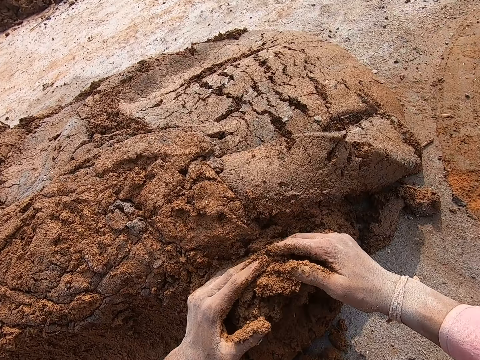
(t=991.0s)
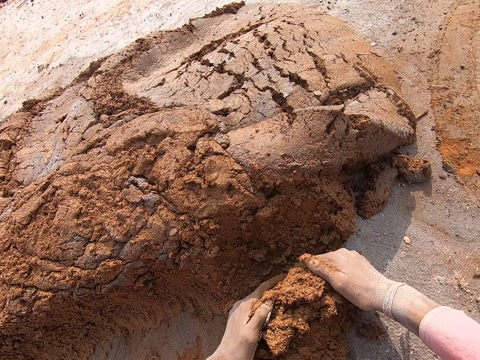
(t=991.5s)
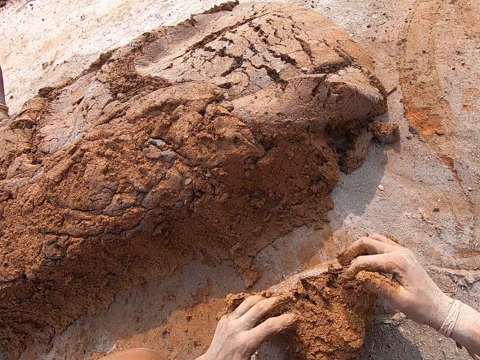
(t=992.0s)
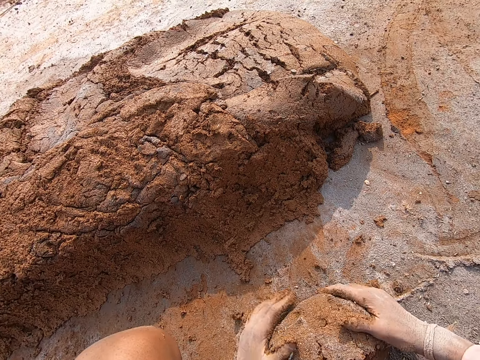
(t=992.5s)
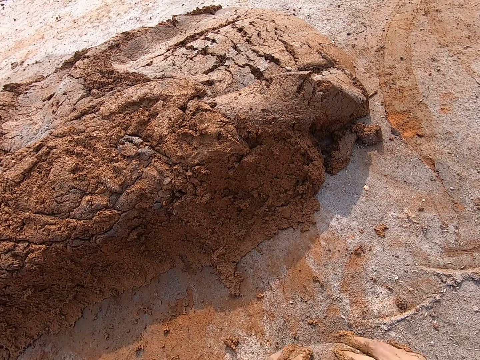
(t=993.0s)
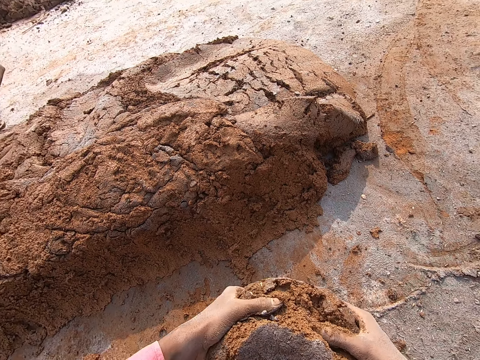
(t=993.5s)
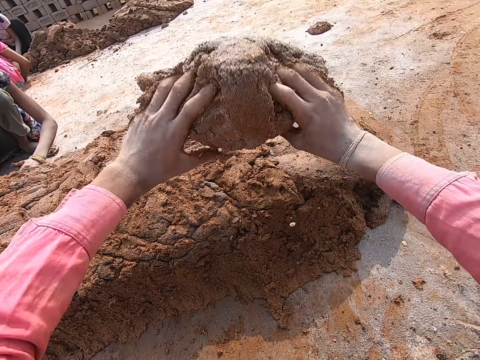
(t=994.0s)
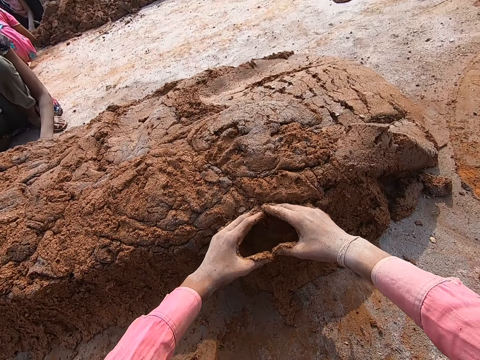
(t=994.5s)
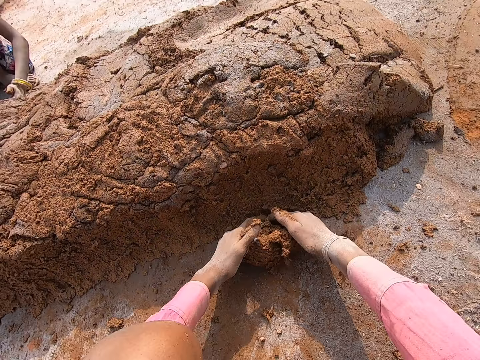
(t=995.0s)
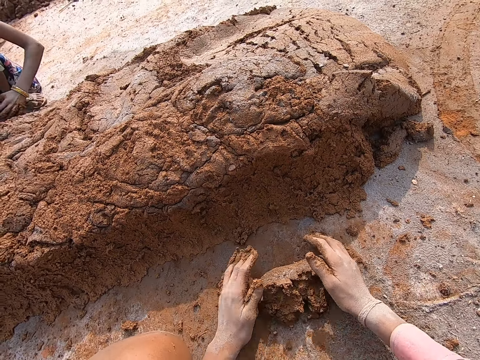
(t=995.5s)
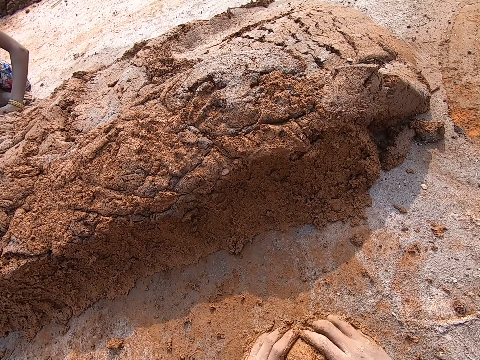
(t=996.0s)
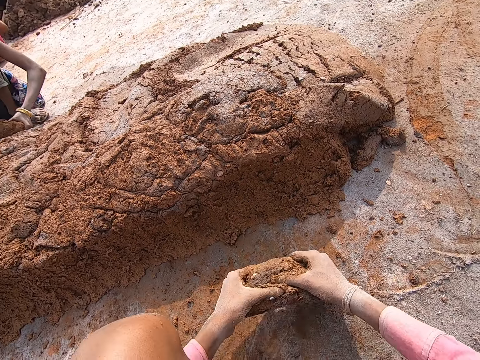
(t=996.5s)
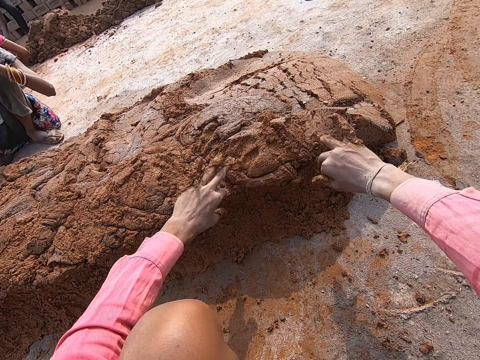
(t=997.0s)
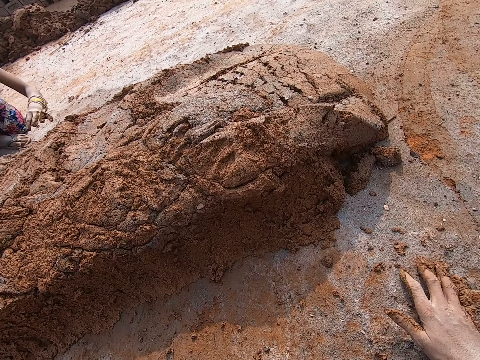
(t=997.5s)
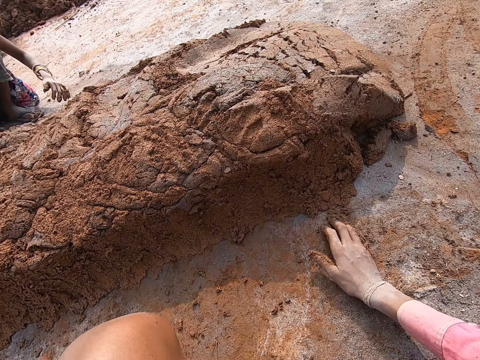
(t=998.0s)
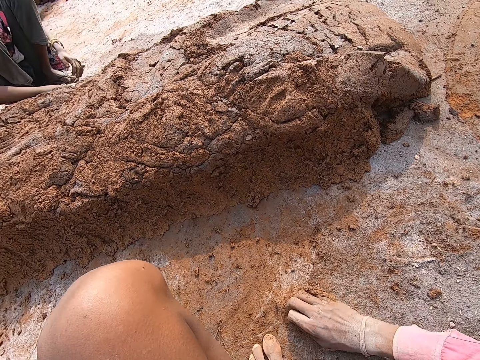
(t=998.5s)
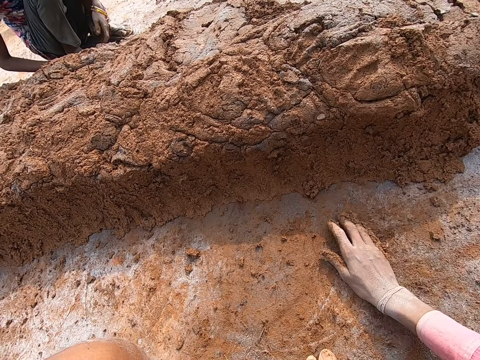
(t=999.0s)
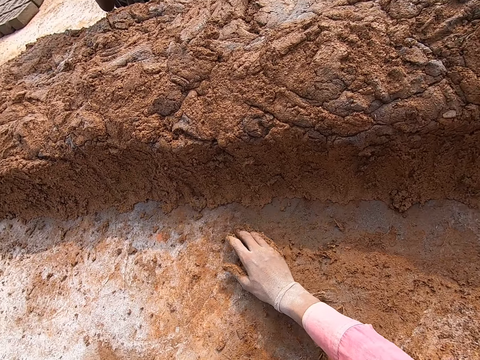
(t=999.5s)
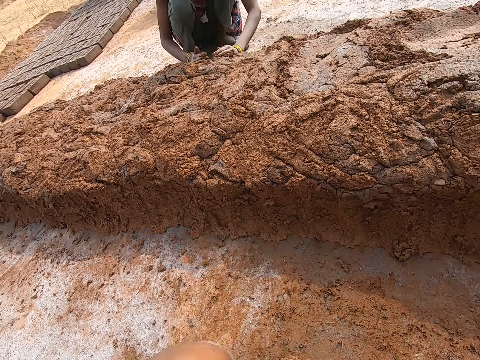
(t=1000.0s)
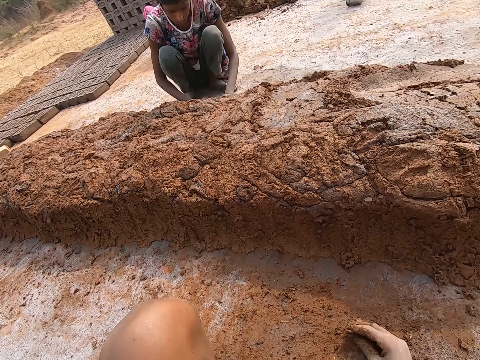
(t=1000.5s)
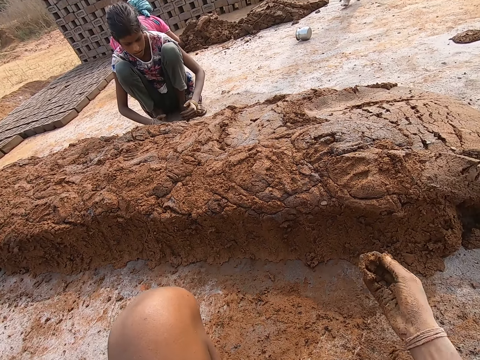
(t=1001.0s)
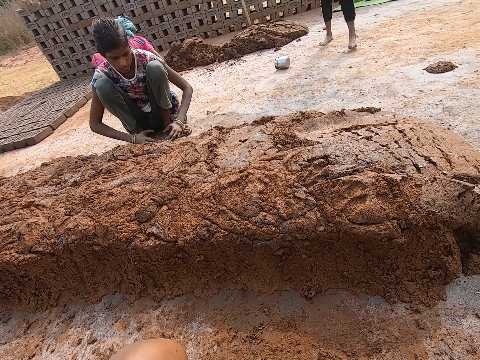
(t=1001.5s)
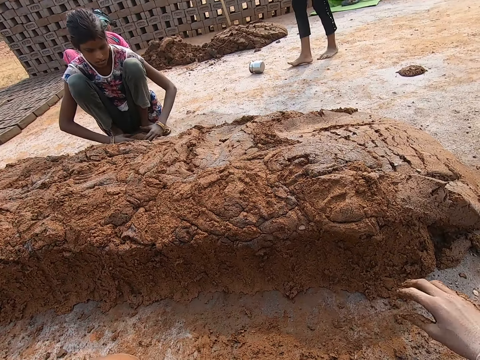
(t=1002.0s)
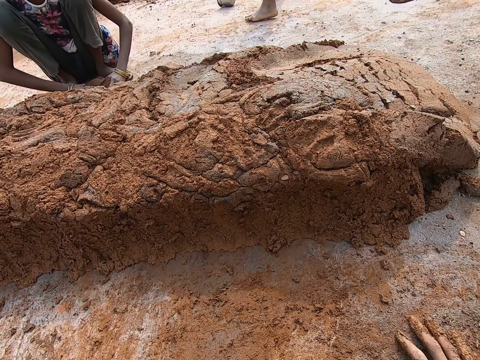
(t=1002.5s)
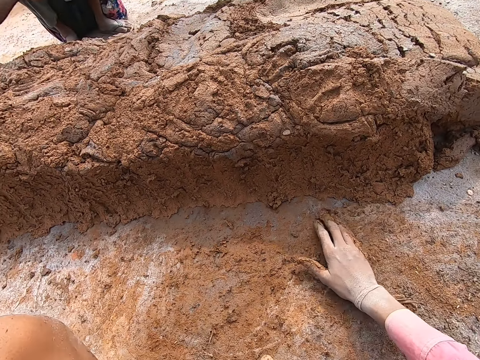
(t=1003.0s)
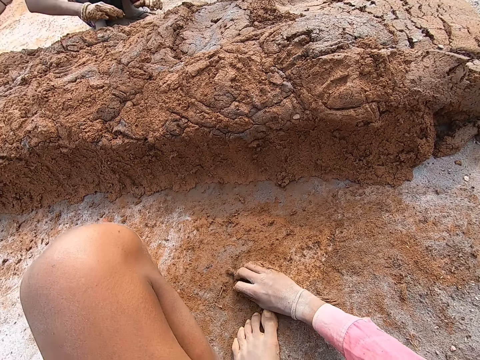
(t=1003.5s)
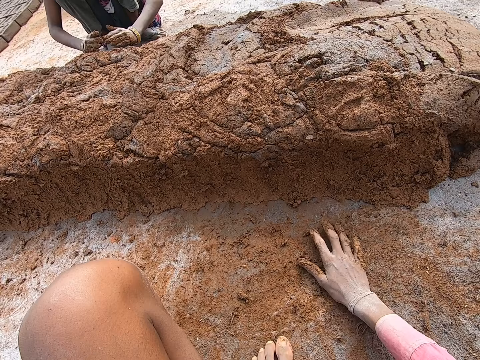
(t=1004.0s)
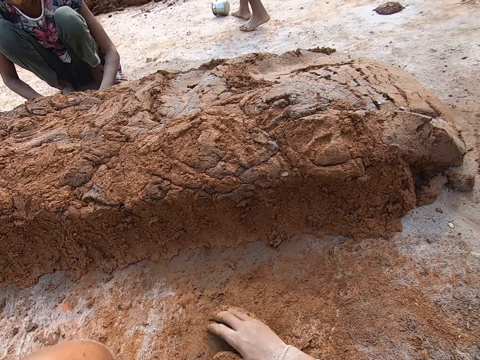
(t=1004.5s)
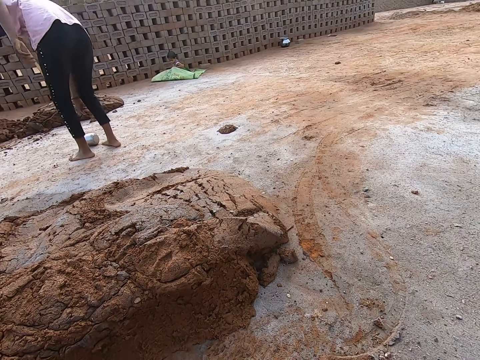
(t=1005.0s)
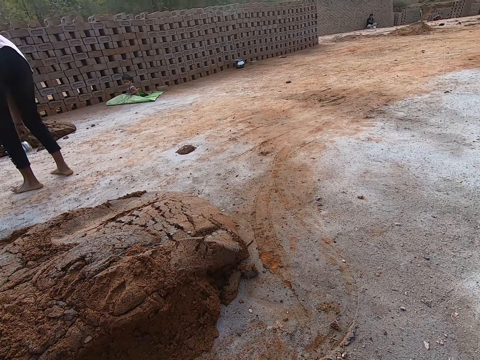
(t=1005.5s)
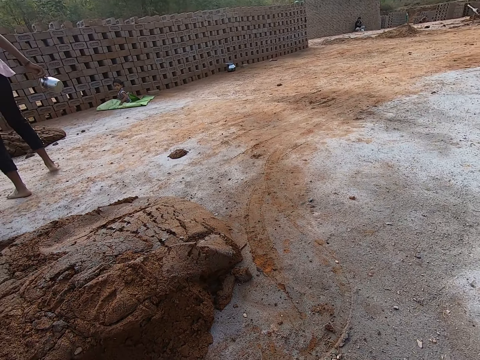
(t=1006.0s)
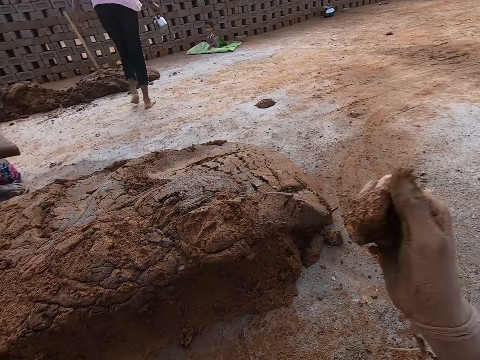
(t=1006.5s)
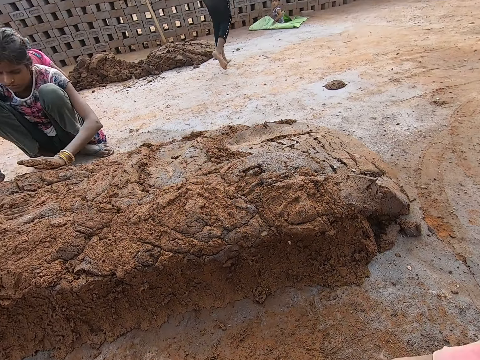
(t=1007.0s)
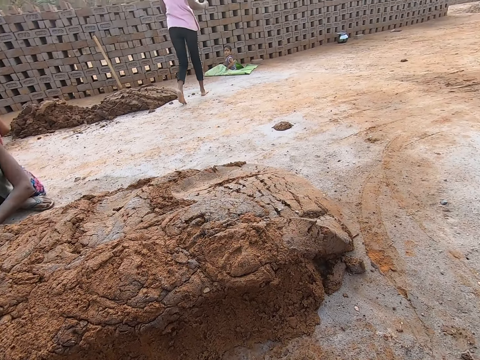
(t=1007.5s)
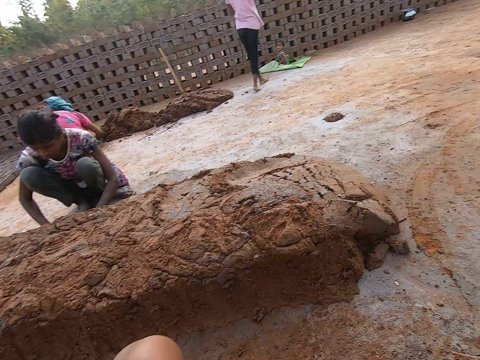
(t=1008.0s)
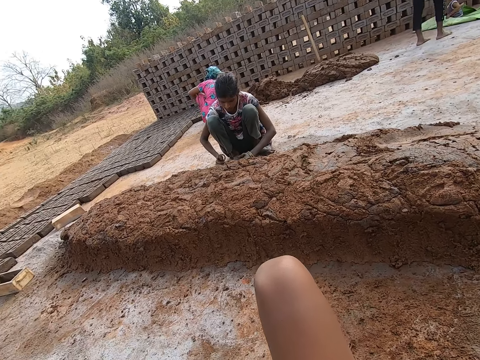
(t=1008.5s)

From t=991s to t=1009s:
The camera wearer separates mud from the mud pile. They scoop the mud. They roll the mud on the ground. They lift up the mud from the ground. They throw the mud on the mud pile. They separate mud from the mud pile. They scoop the mud. They roll the mud on the ground. They lift up the mud from the ground. They throw the mud on the mud pile. A lady throws the mud. The camera wearer picks up the mud from the ground. The lady scoops the mud. The camera wearer throws the mud on the mud pile. They pick up the mud from the ground. The lady throws the mud. The lady scoops the mud. Another lady picks up a cup. The other lady walks around. The camera wearer throws the mud on the mud pile.

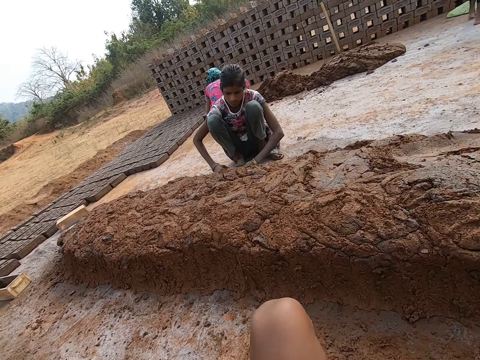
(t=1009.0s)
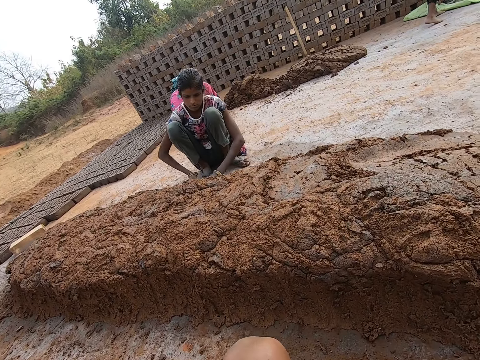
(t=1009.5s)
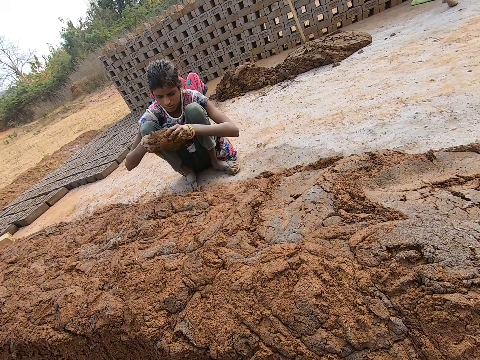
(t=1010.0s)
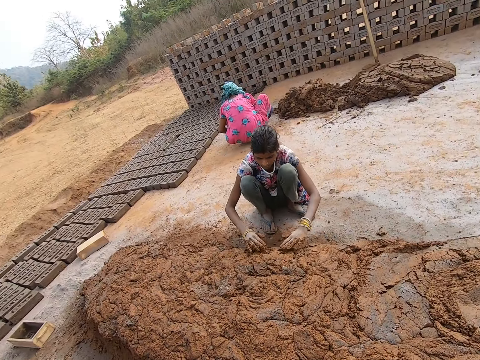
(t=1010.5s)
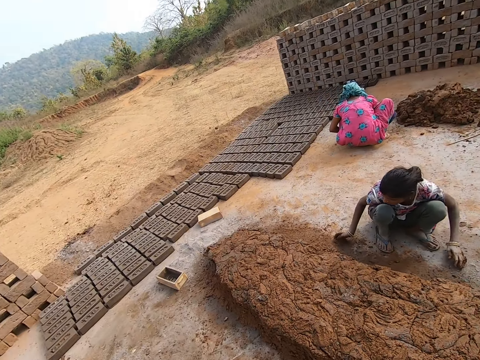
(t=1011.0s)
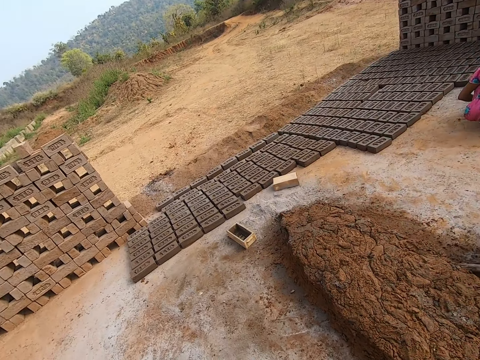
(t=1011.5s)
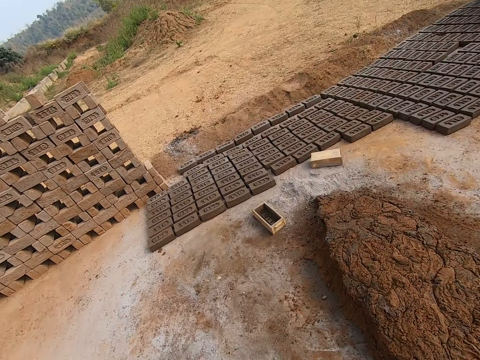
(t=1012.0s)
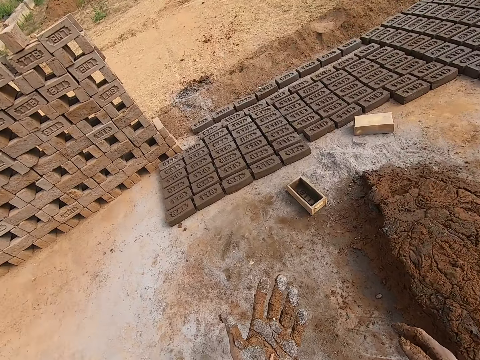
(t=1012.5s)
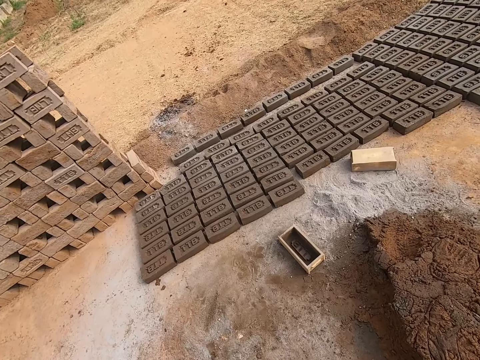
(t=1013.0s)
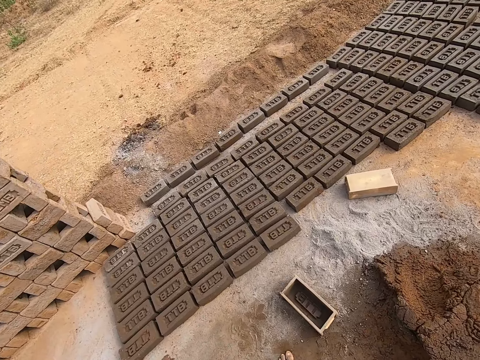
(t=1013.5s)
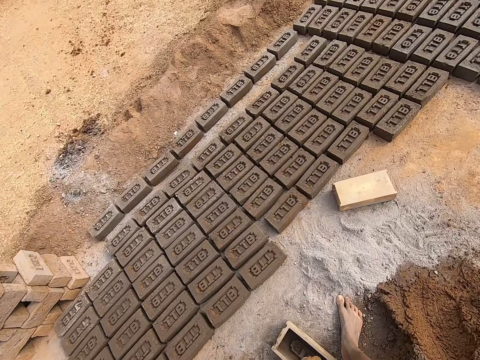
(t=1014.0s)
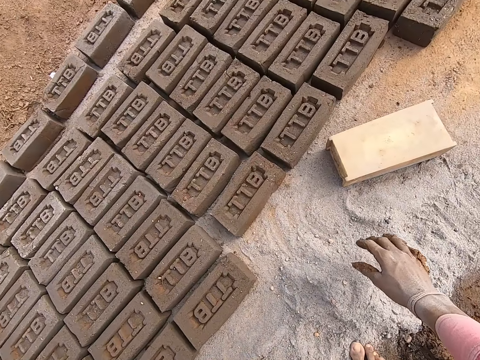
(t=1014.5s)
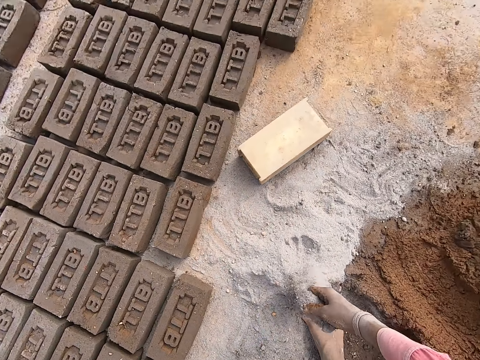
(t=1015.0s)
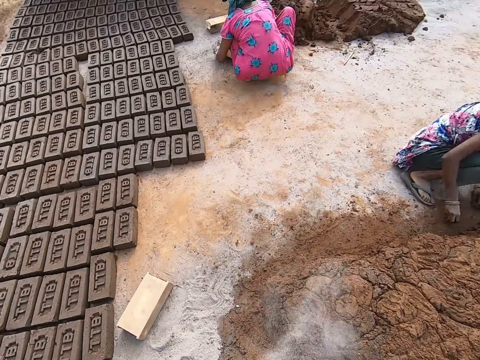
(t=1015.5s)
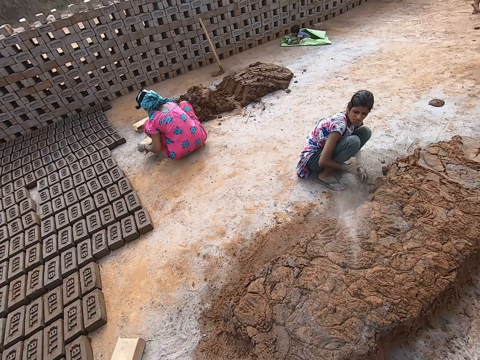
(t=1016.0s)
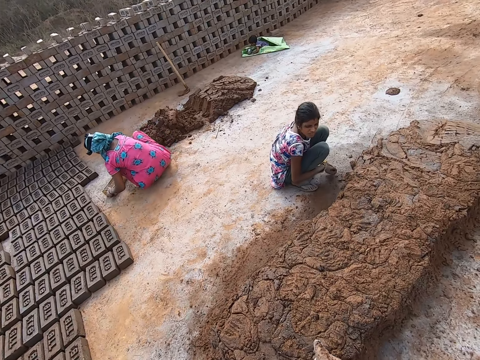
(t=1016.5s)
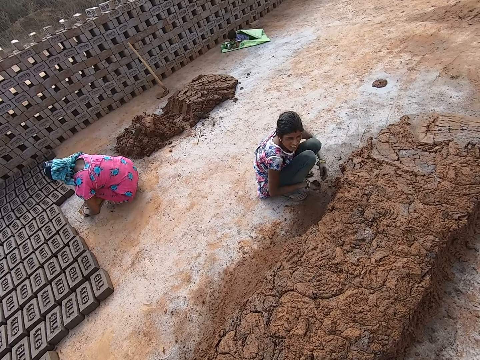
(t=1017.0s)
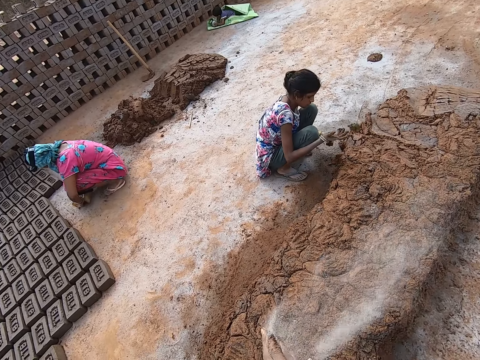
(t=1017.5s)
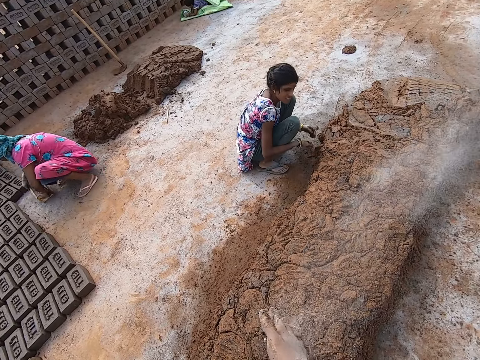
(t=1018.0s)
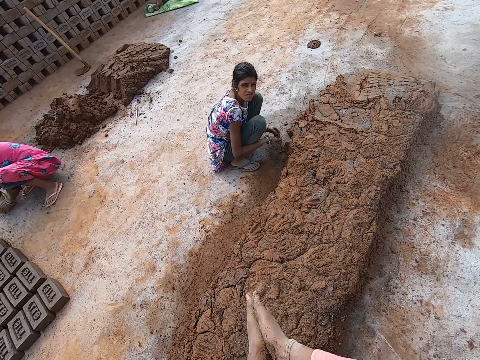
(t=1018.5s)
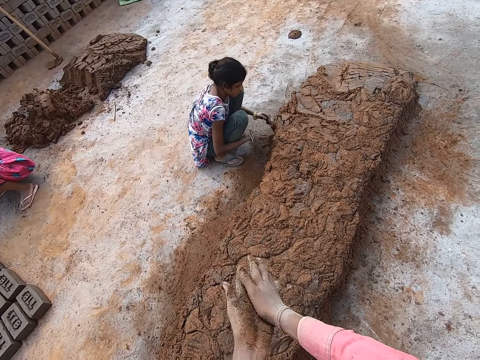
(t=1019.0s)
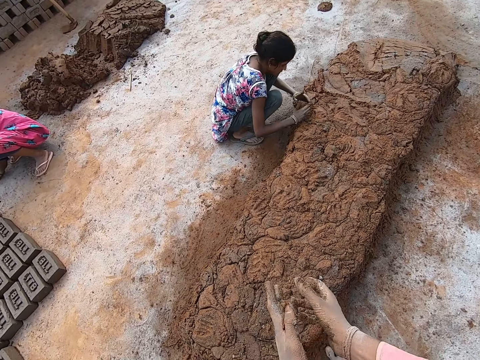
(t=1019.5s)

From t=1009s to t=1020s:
The camera wearer looks around. A lady scoops mud. The camera wearer stands up. The lady throws mud. The camera wearer walks around. They pick up the soil. They move around. They rub the hands together. The lady throws mud.
